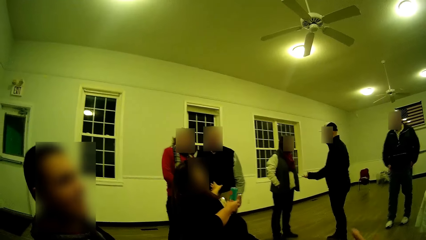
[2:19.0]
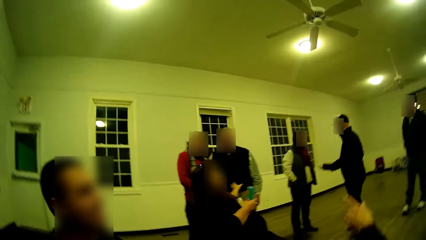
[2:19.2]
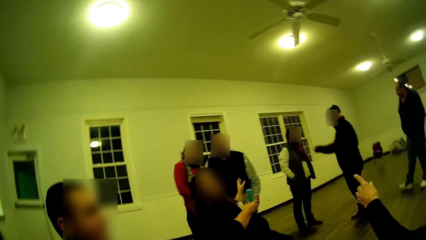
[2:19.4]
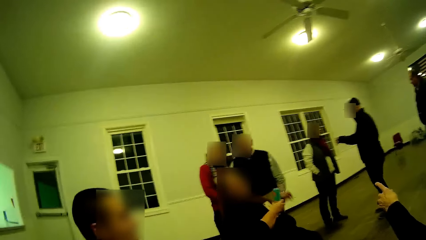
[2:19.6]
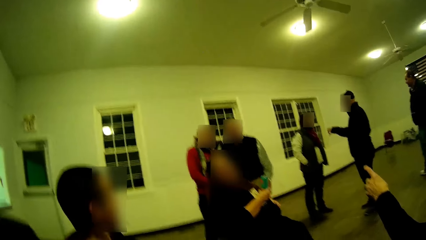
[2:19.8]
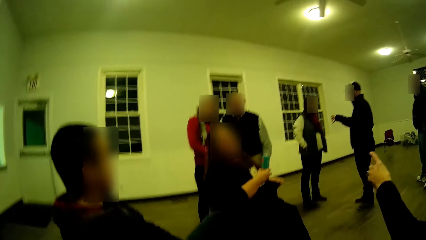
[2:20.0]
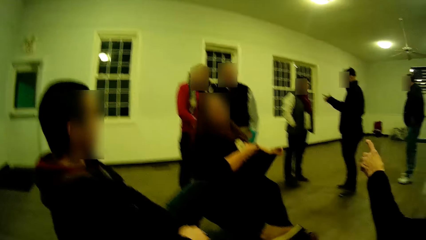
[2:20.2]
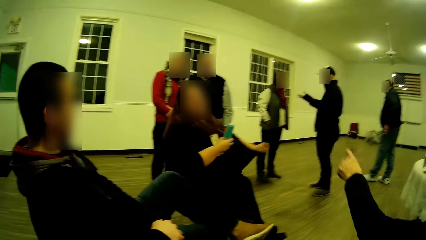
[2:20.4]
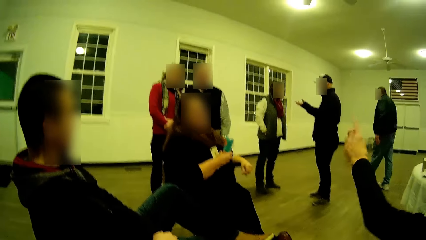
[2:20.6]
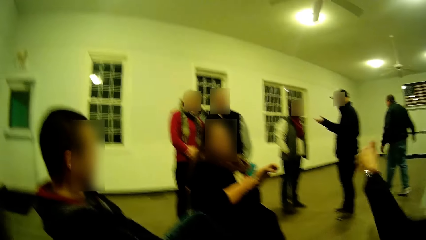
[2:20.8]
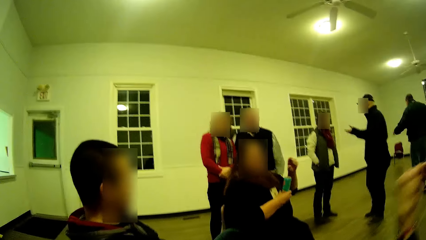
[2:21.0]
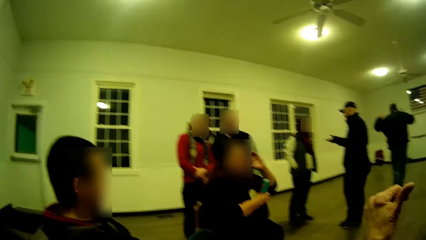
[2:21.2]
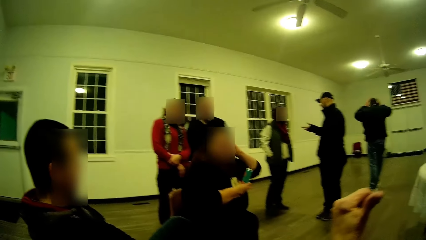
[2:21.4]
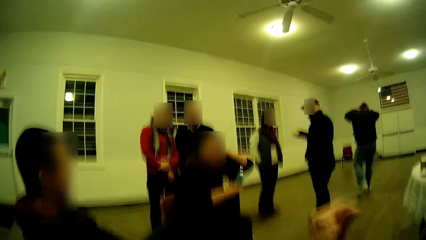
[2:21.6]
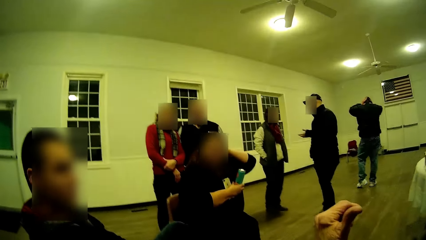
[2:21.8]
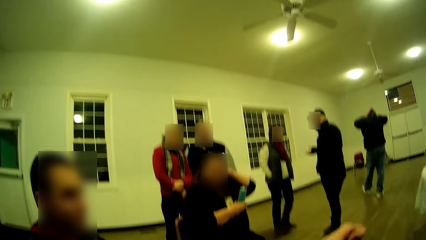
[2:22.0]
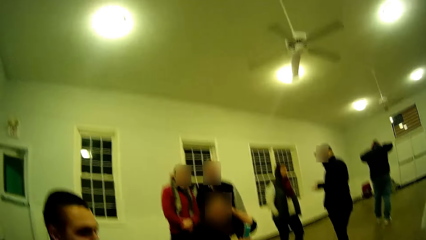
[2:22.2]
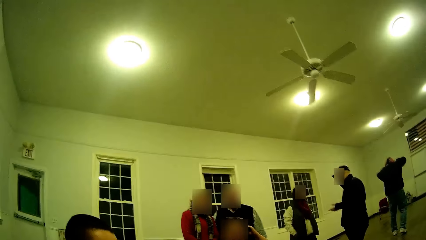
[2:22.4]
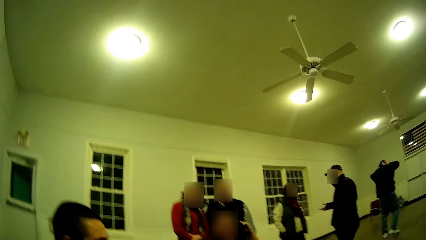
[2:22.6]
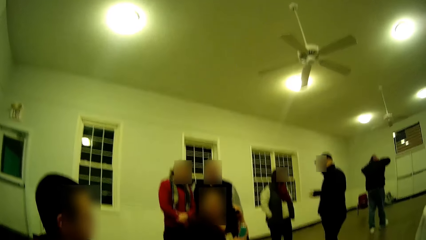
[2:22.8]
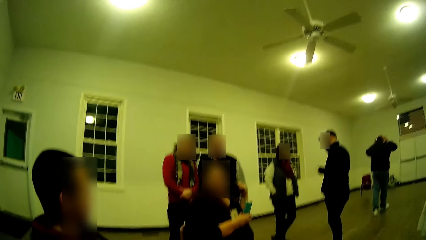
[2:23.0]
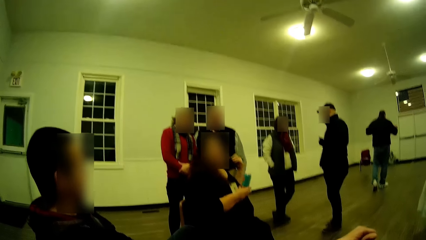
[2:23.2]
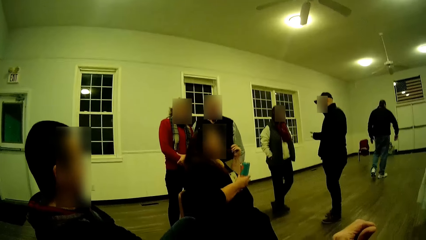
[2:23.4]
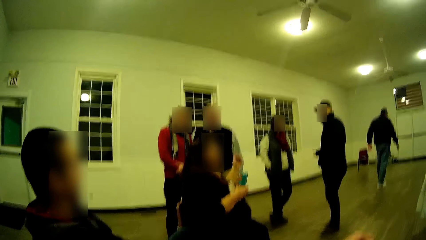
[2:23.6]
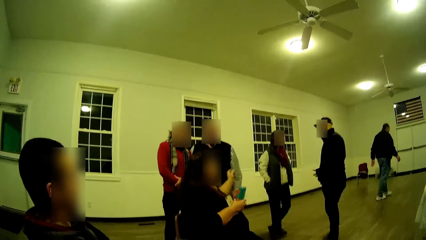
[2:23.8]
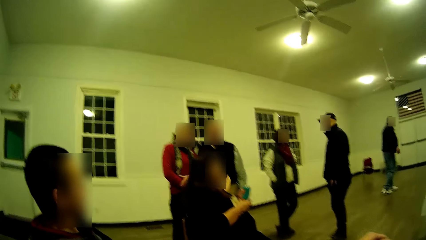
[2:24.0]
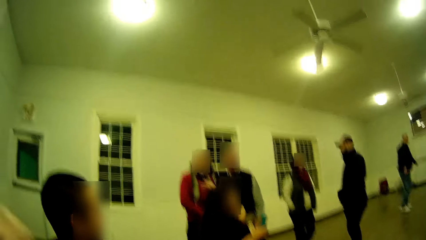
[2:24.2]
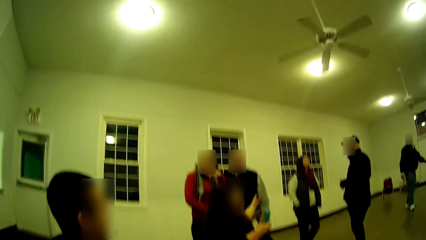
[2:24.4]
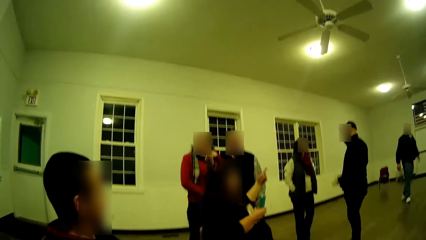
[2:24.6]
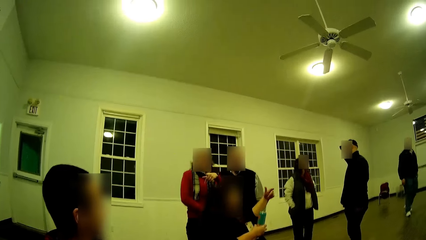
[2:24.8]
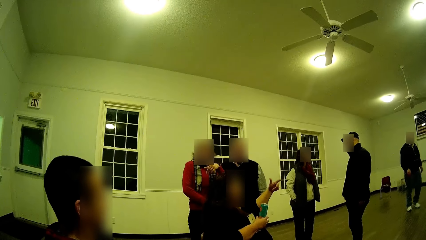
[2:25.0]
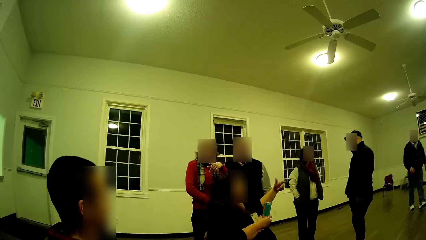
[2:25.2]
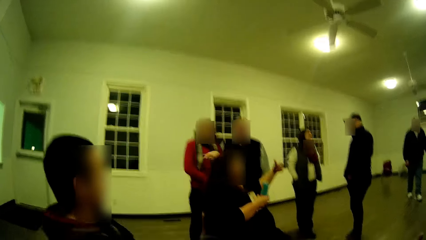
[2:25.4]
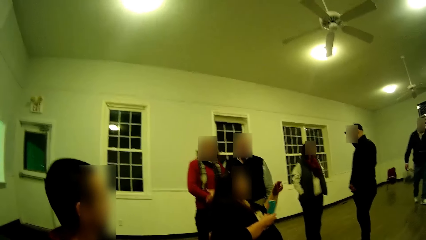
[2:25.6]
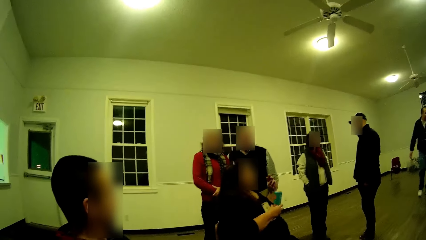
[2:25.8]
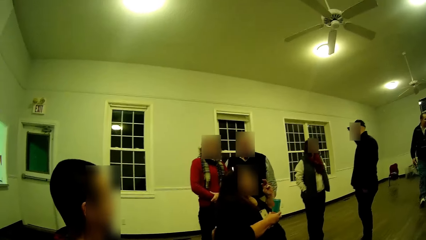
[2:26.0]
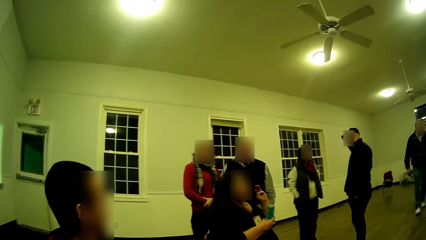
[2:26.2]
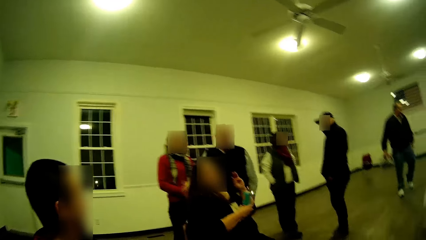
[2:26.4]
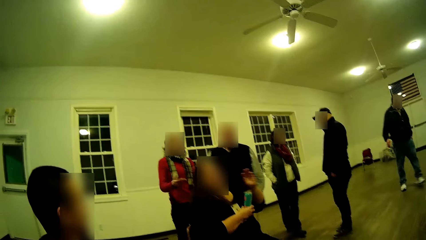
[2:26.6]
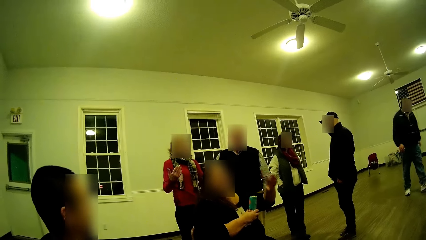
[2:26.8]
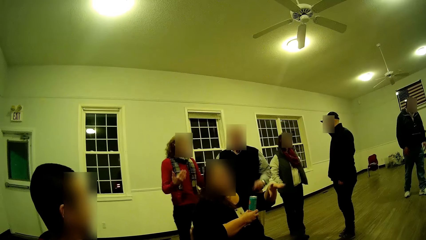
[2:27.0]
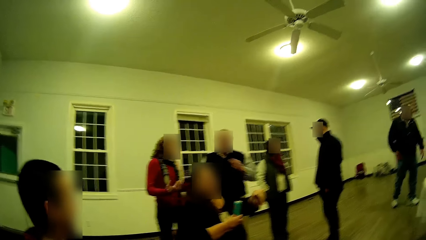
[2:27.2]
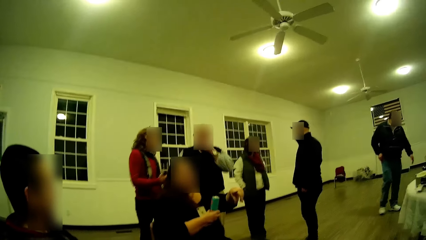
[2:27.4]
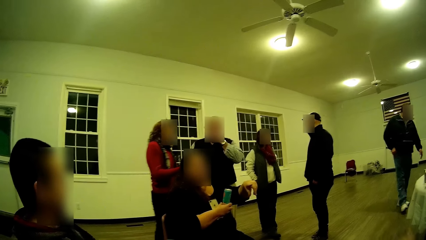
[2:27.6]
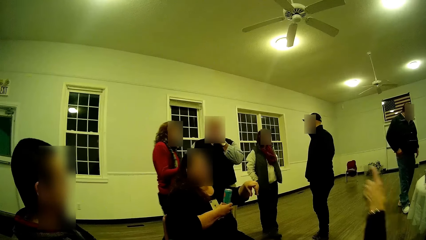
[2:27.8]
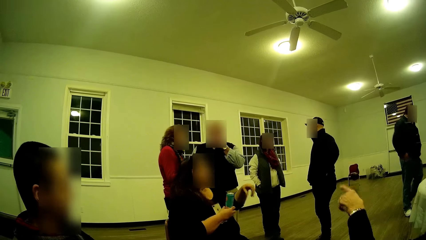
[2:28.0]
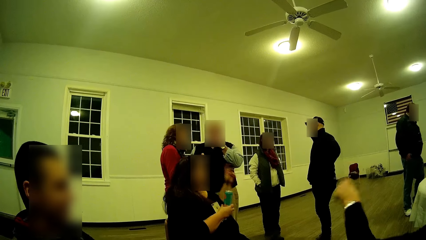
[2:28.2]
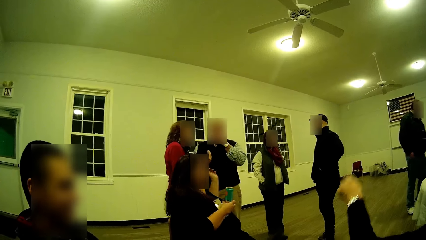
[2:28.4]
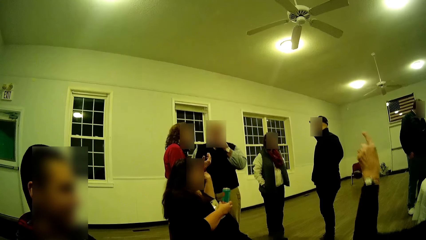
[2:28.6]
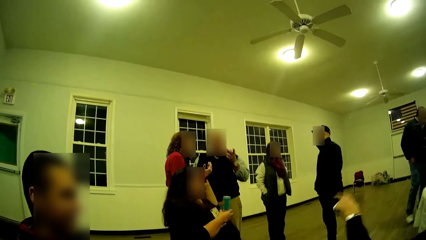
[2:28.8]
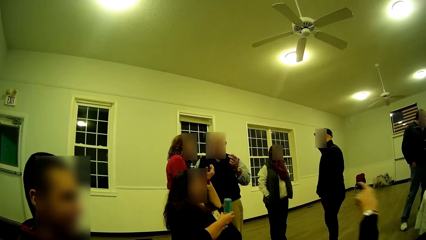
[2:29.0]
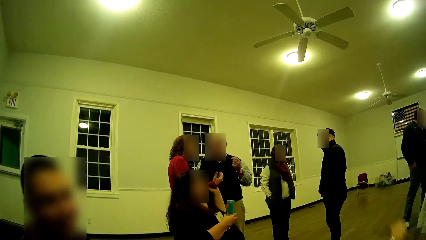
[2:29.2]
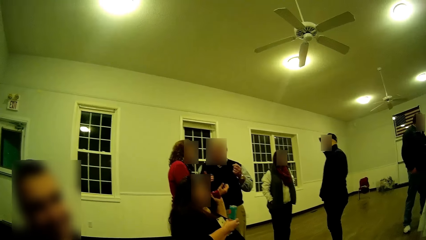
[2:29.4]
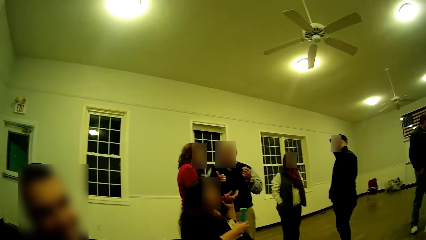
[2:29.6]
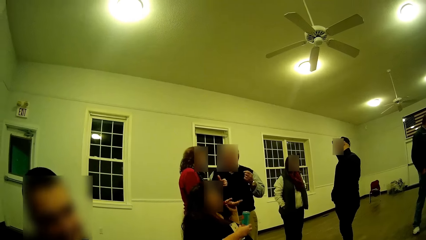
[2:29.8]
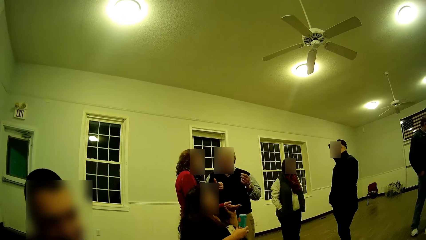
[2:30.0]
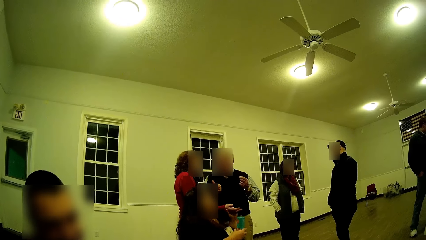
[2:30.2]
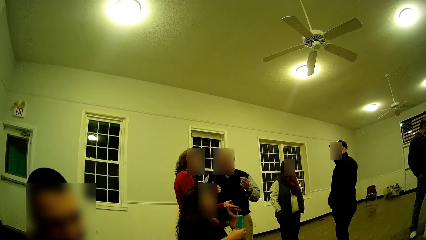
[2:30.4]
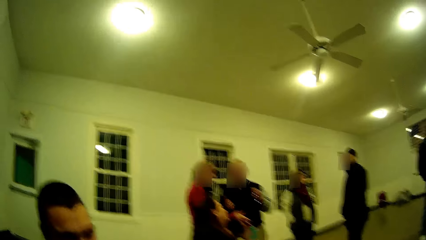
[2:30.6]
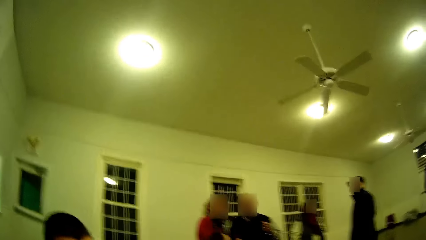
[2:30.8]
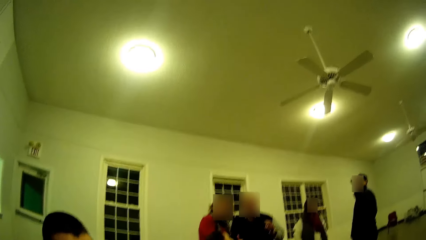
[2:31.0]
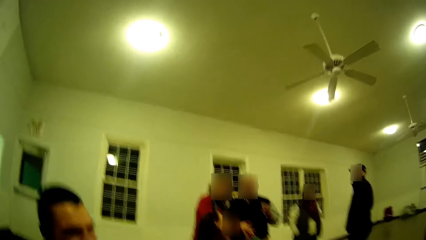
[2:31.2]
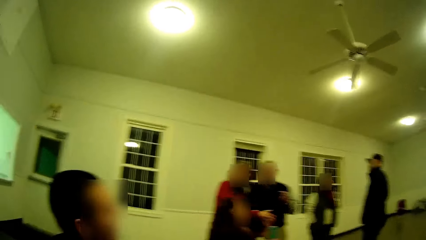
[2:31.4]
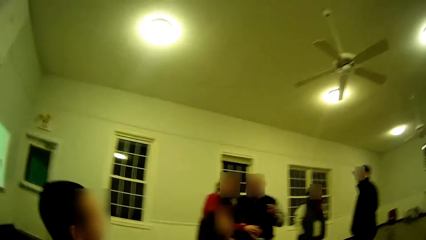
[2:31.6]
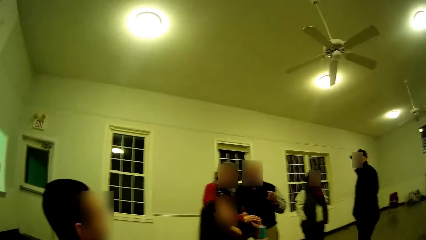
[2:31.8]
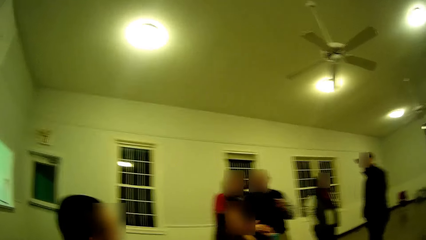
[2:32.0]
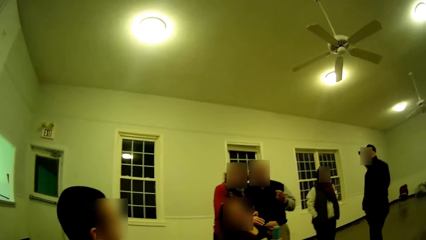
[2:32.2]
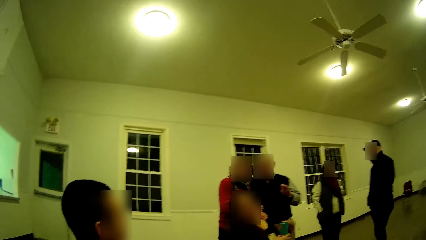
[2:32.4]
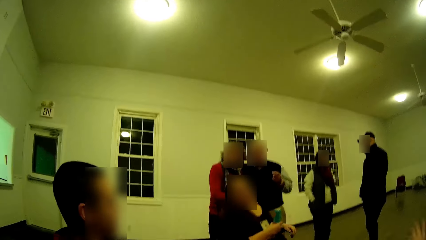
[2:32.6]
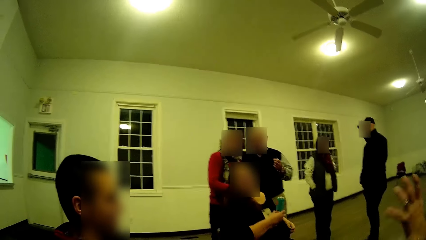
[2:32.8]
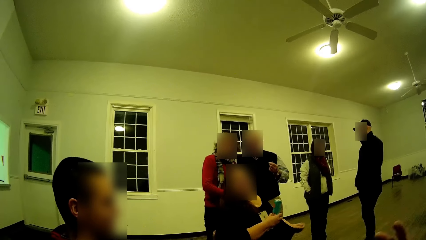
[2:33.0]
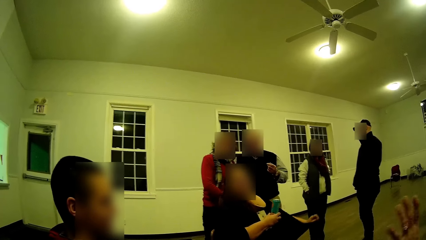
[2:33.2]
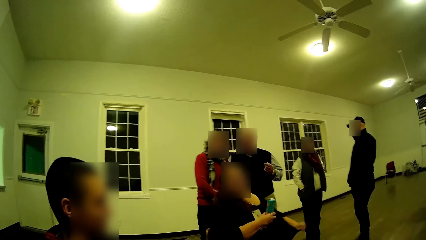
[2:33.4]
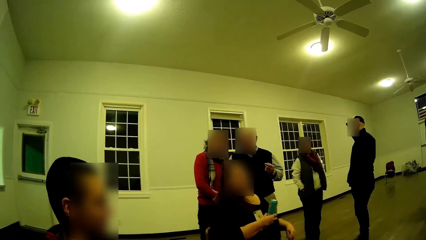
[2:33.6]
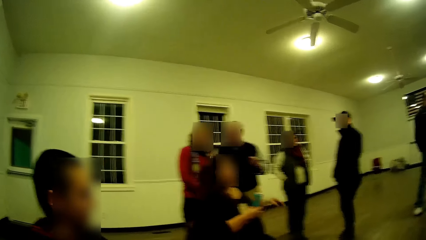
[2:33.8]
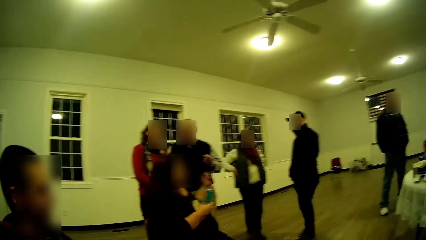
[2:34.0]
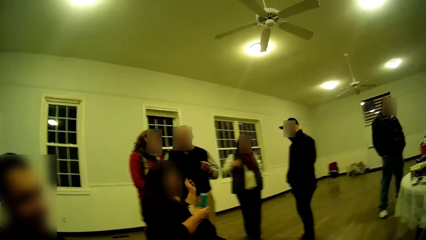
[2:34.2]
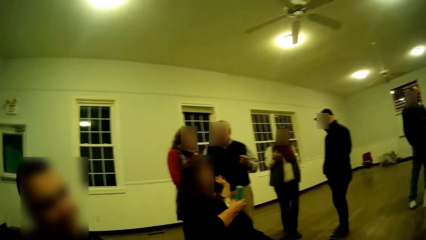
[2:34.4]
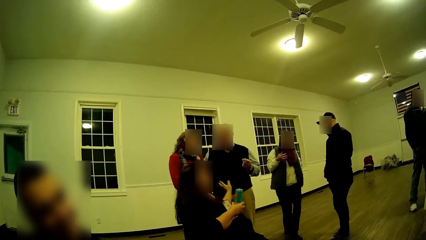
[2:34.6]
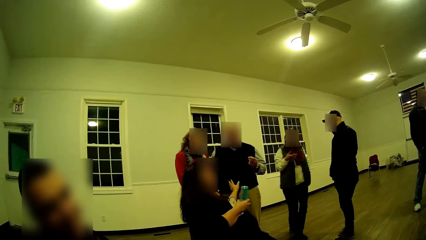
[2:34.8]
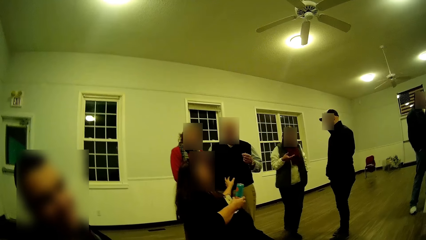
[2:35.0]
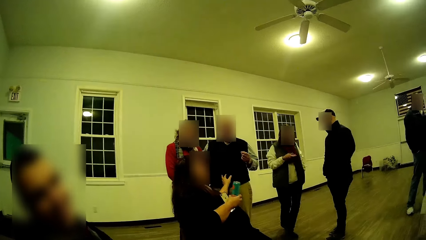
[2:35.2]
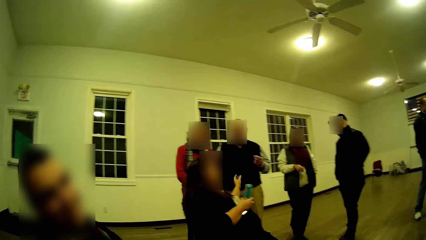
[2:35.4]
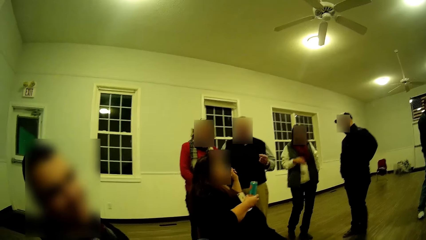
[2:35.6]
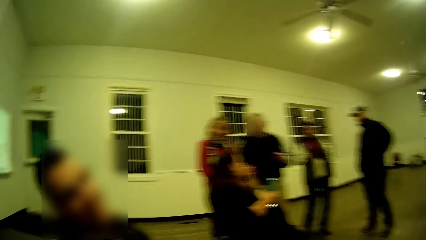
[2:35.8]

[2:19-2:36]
A woman points her hands and puts her hand down. Another woman moves her hand. A man talks. The first woman points her hands. The man converses. The first woman puts her hand down. The man talks.
